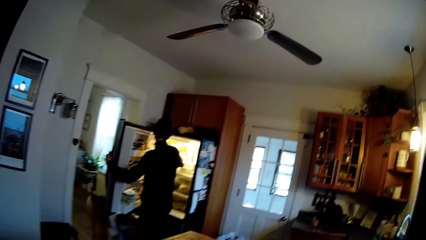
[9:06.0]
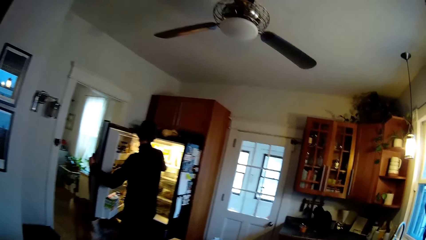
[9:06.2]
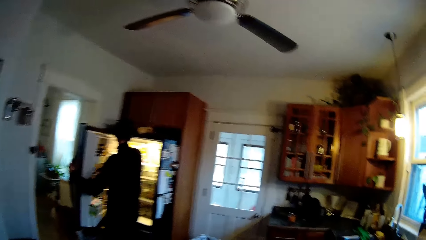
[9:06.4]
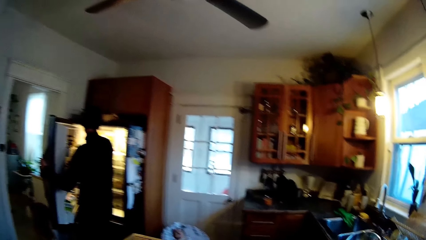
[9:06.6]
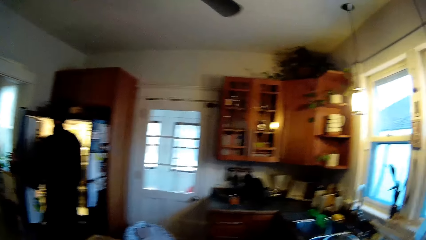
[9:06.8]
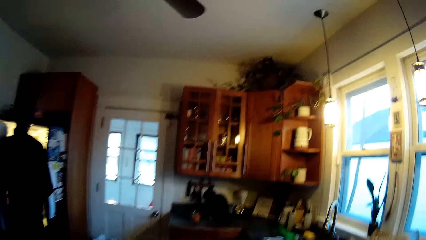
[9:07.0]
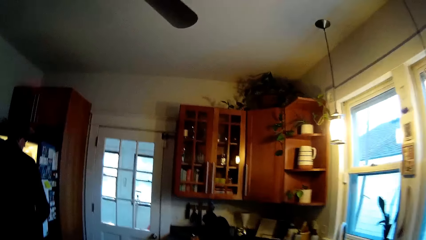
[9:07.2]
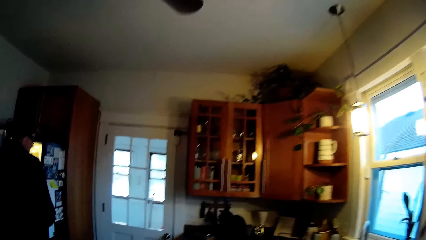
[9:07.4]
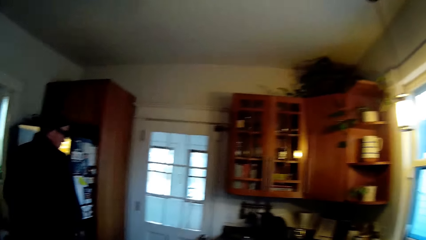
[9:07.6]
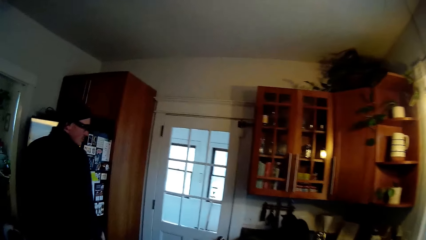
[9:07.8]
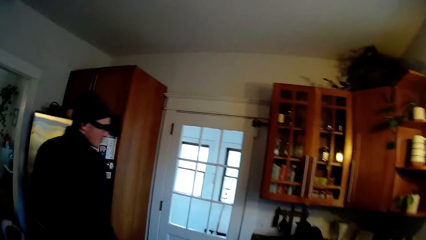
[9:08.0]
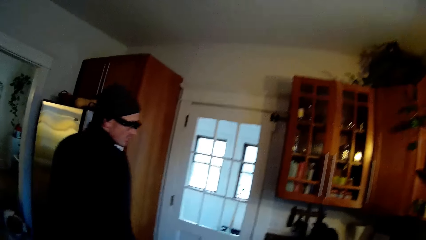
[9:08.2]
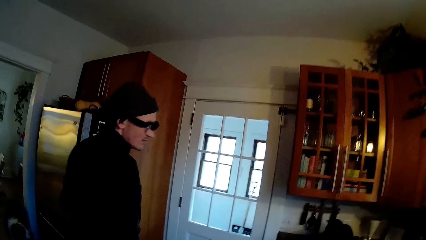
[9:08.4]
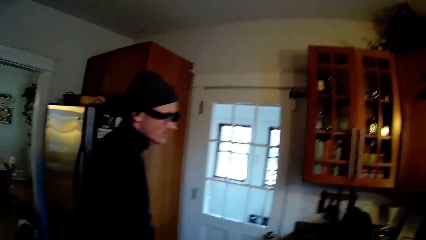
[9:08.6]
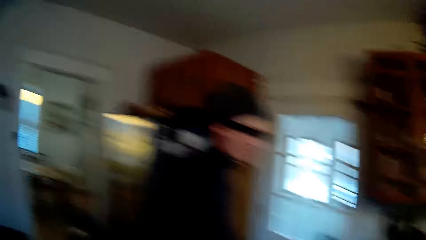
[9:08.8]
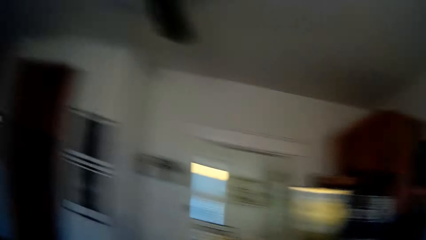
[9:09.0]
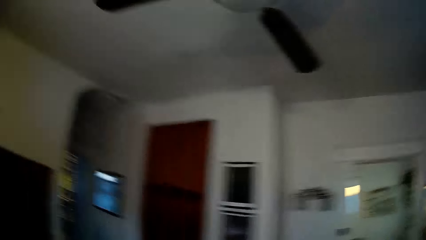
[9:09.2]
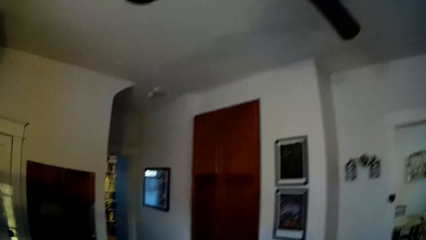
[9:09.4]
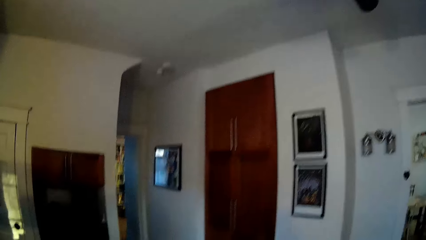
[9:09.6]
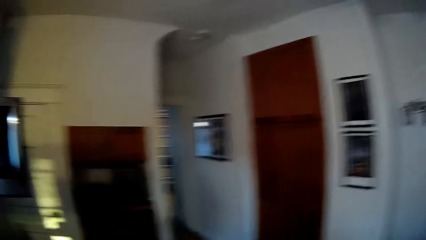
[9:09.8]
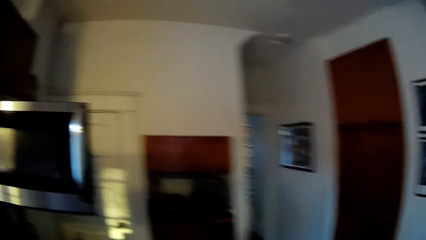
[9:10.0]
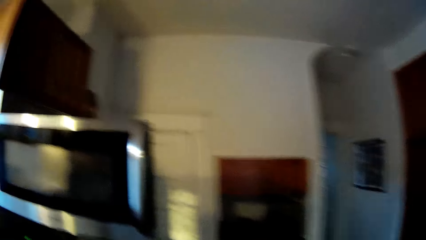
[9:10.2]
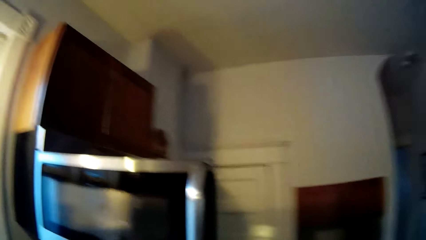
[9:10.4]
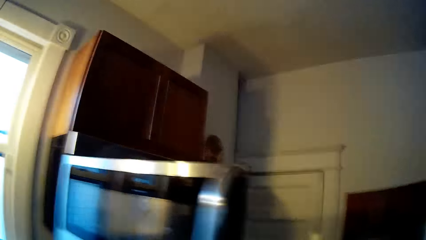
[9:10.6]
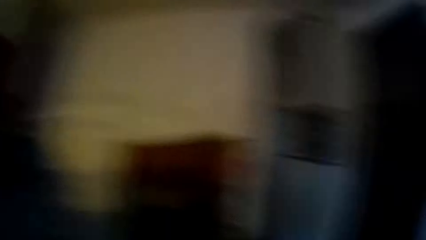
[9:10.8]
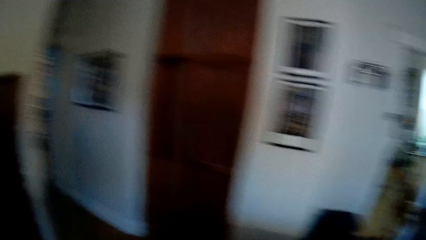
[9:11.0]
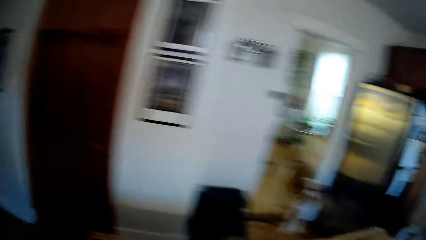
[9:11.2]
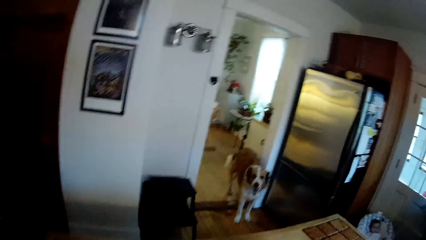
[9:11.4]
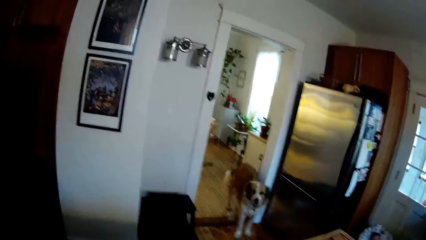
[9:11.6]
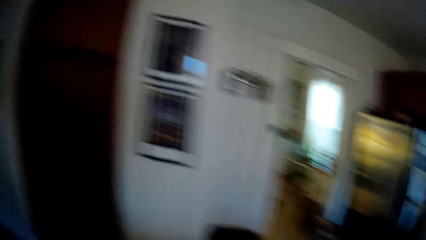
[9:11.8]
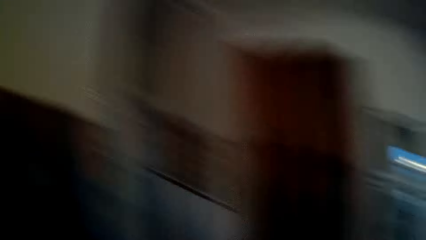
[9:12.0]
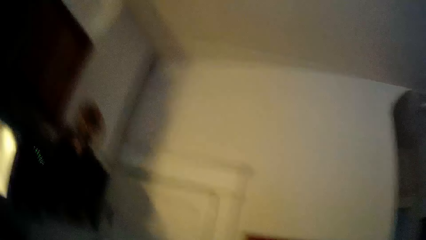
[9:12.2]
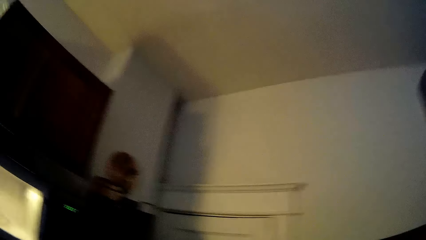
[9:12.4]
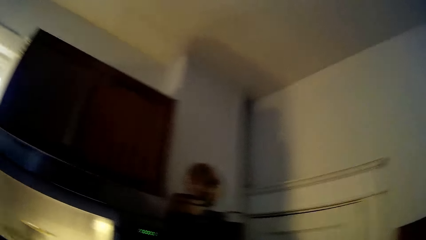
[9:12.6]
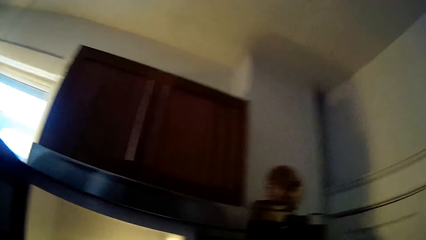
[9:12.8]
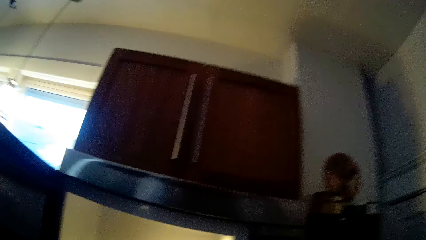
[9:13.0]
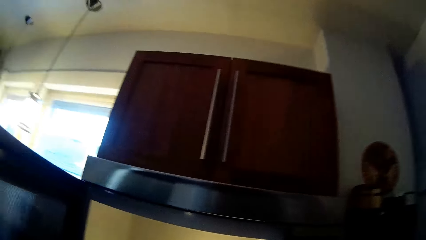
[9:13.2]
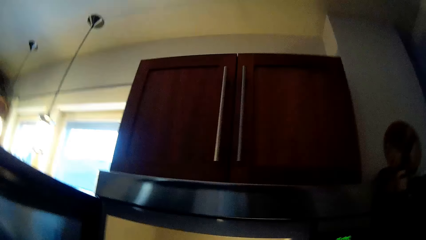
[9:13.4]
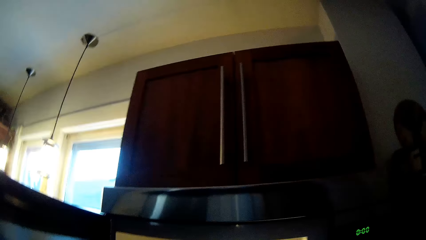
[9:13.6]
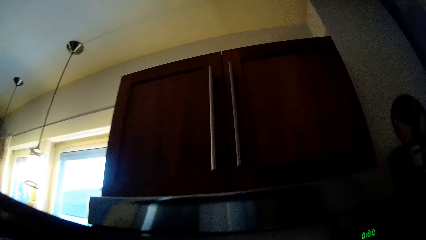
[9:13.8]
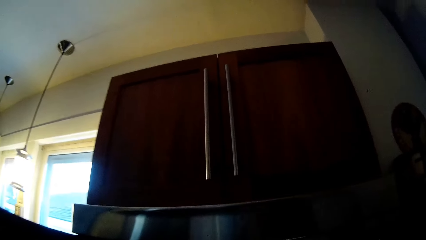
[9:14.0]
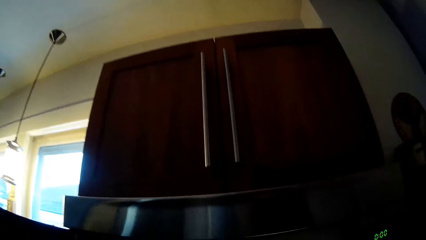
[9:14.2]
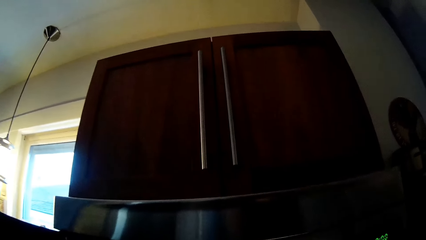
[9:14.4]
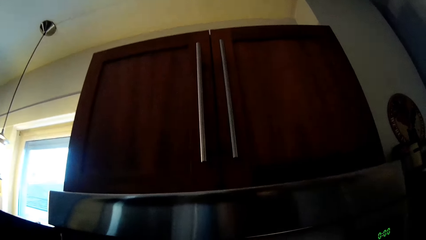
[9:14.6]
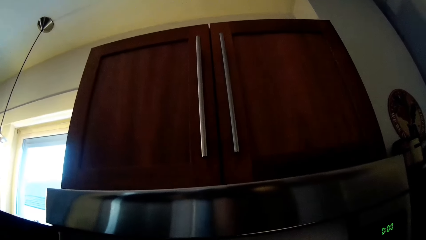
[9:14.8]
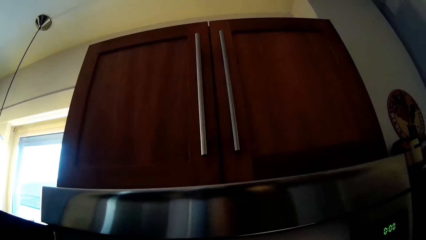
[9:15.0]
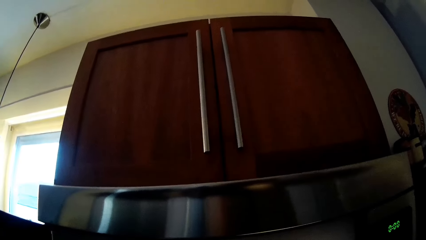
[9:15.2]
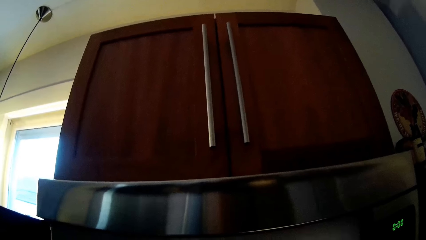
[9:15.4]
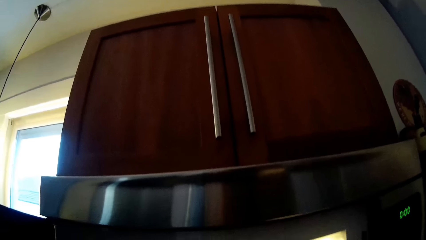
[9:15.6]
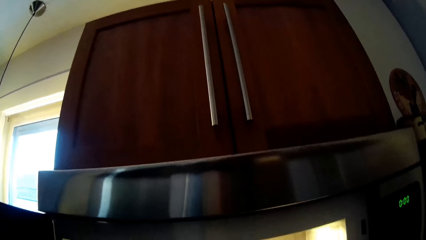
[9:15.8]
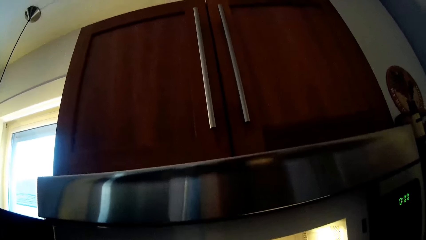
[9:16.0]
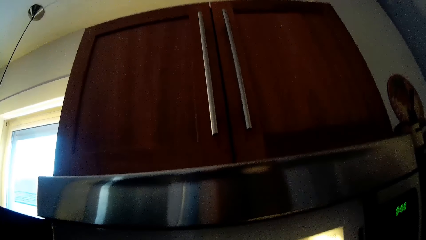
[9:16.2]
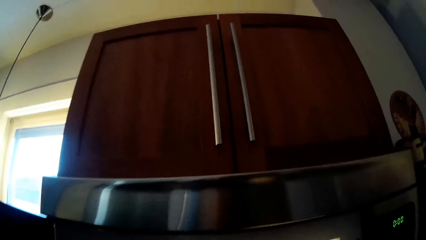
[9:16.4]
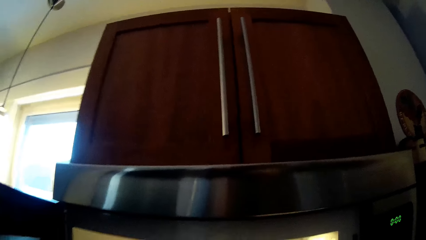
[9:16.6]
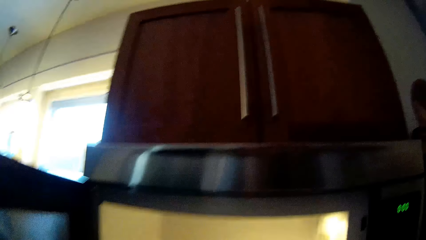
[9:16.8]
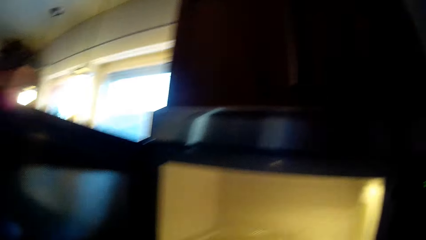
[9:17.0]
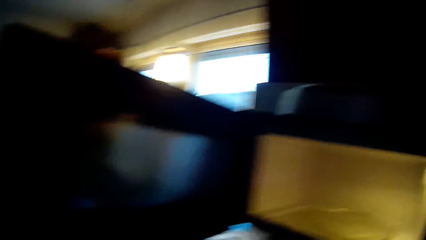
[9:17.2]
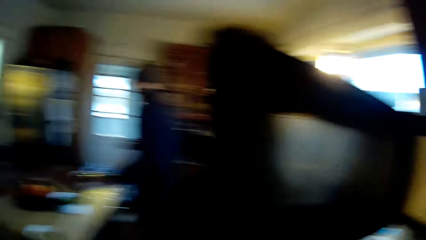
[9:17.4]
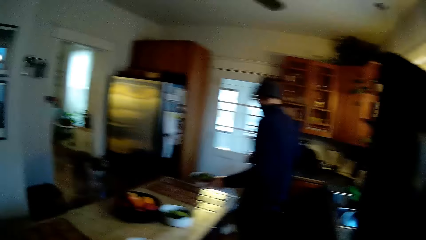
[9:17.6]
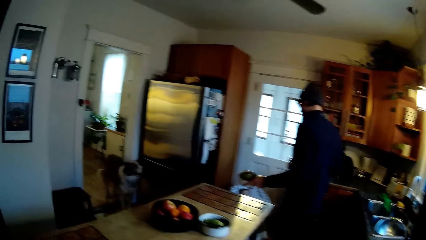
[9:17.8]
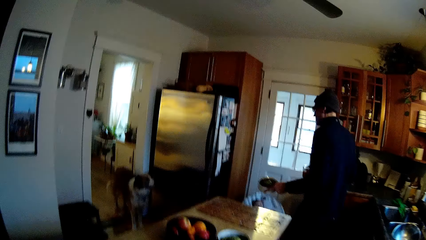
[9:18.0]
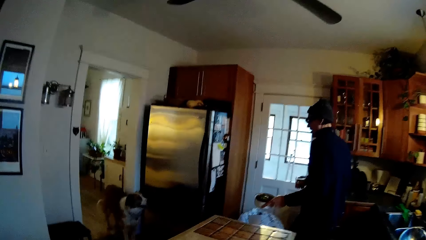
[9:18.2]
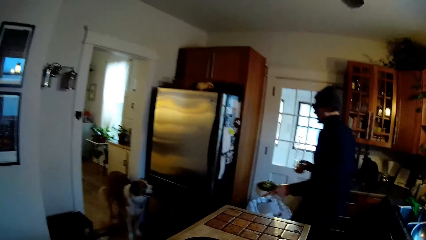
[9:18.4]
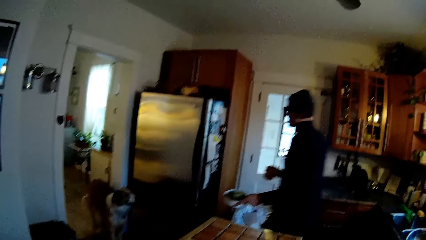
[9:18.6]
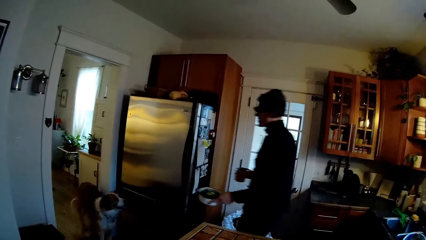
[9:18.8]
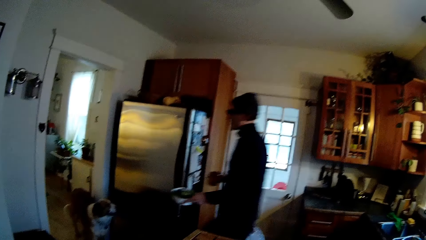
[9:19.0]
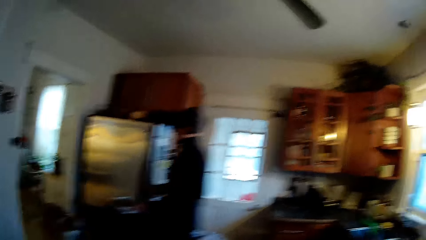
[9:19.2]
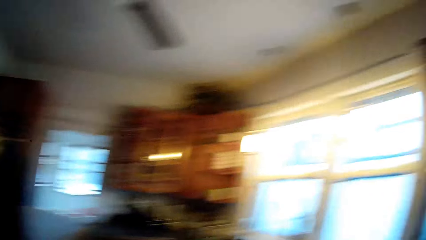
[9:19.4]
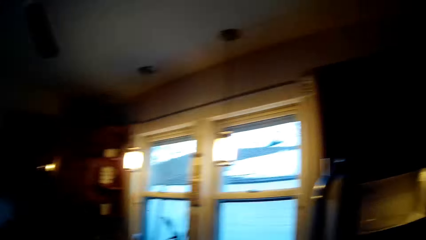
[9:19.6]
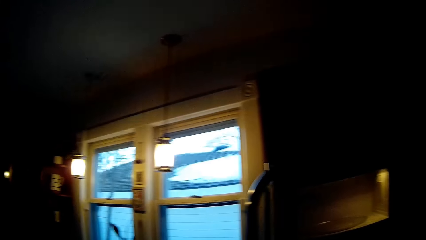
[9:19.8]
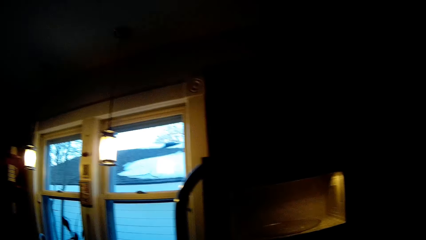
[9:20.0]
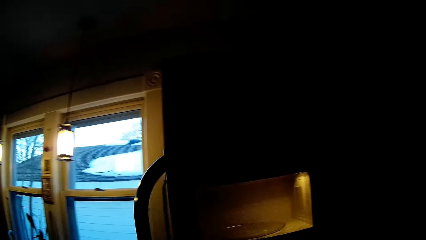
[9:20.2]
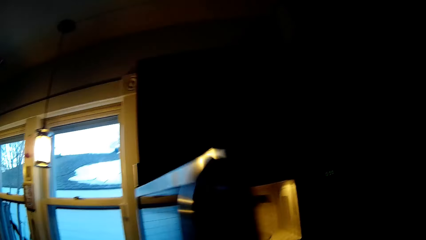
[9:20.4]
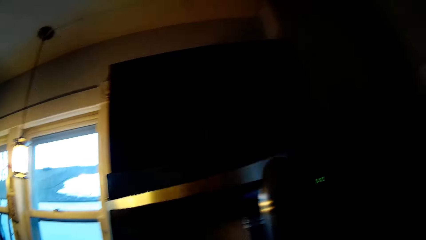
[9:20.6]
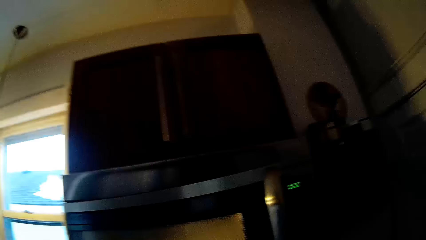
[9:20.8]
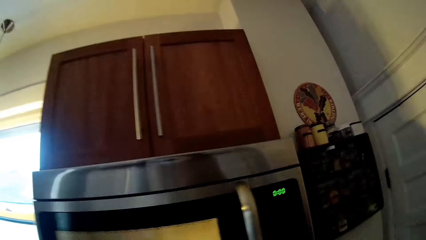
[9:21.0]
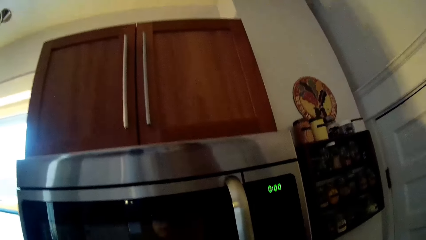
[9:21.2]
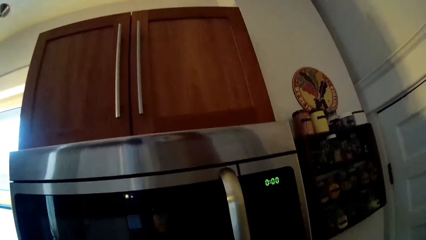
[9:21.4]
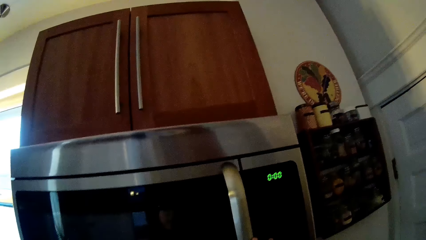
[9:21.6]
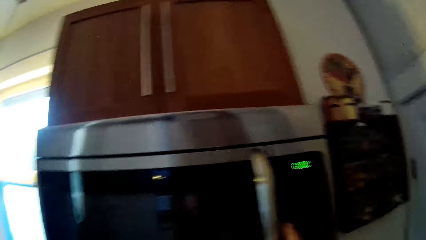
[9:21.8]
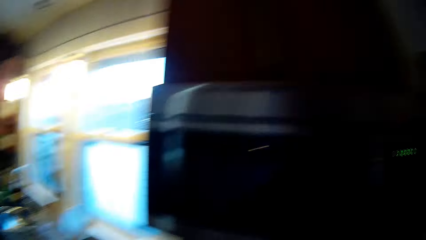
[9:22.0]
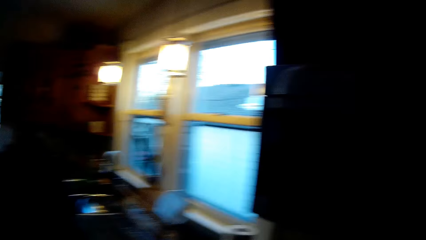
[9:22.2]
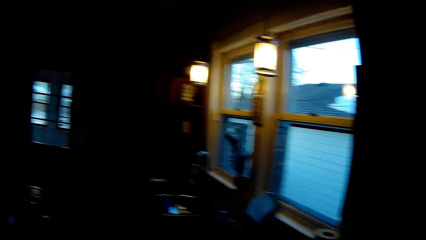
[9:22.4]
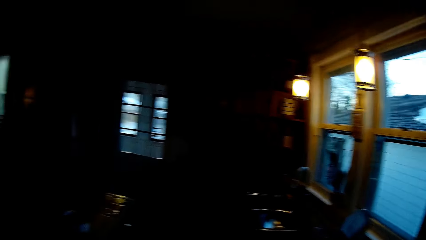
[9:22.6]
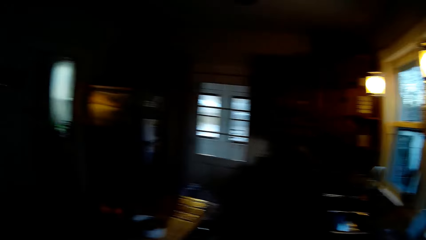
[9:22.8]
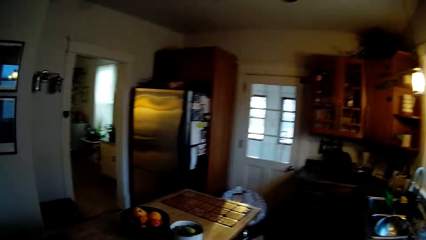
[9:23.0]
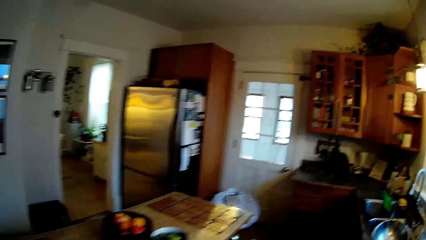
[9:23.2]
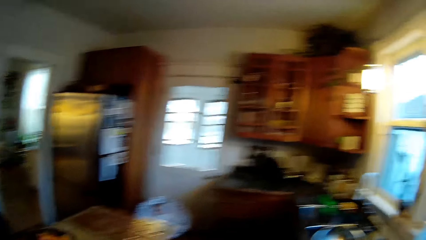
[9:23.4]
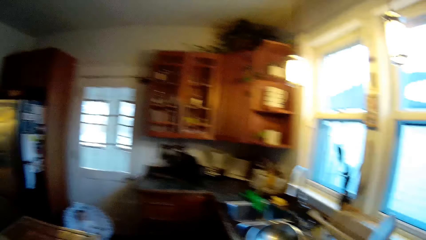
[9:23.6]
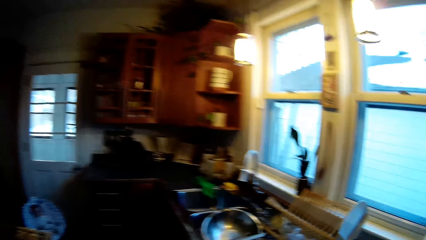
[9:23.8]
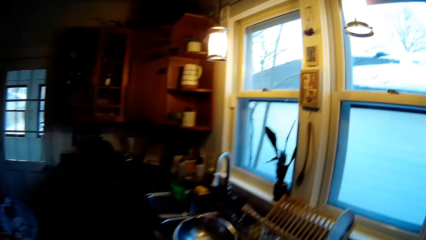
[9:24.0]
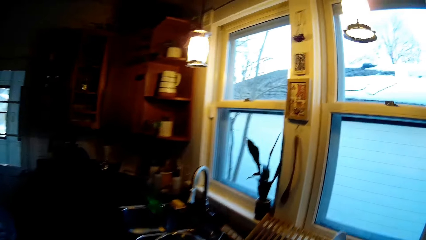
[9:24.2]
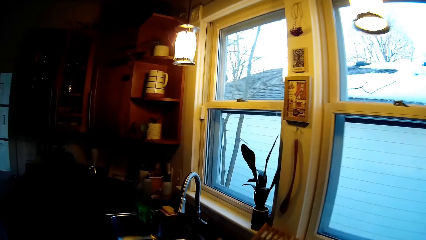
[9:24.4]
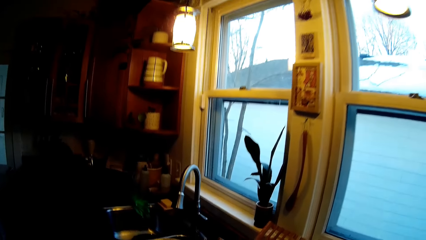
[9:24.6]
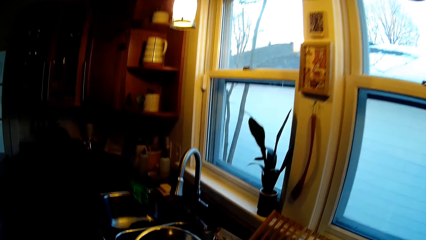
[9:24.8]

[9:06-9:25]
The camera wearer walks around the kitchen. A man carries a bowl of vegetables from a kitchen counter with his left hand. The man holds a cup with his right hand and walks out of the kitchen. The camera wearer walks in the house. She closes the microwave with her left hand. She walks in the house.
